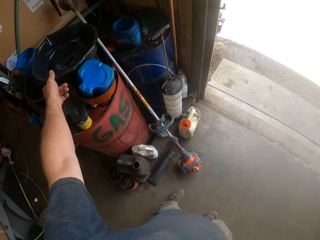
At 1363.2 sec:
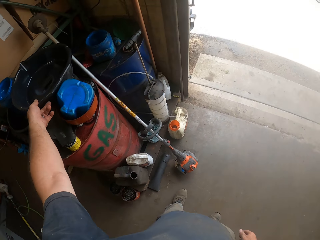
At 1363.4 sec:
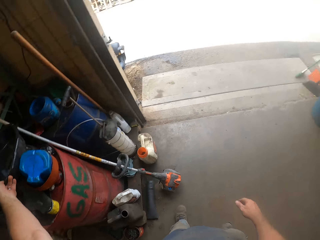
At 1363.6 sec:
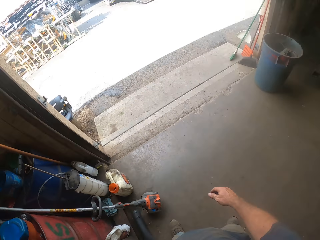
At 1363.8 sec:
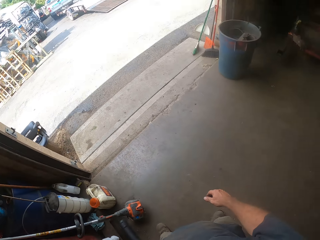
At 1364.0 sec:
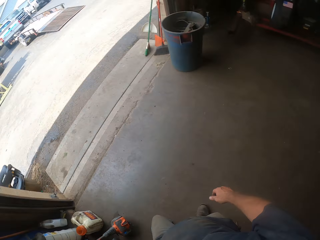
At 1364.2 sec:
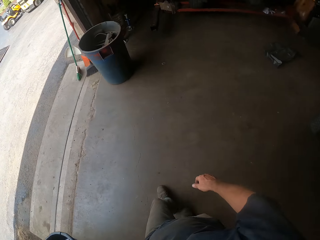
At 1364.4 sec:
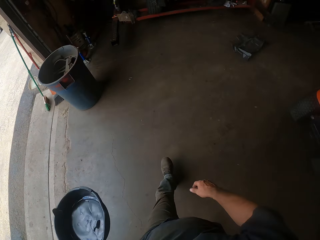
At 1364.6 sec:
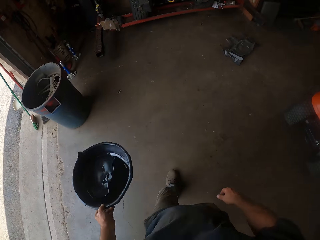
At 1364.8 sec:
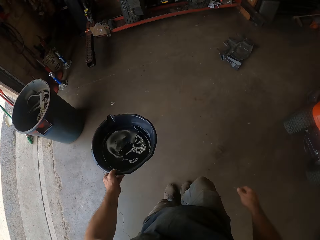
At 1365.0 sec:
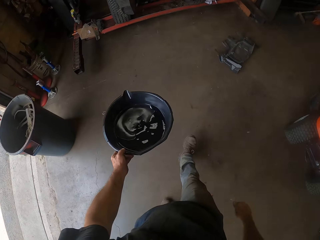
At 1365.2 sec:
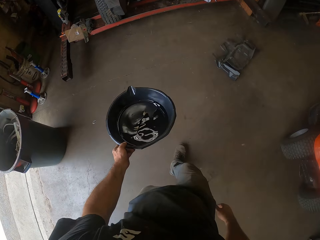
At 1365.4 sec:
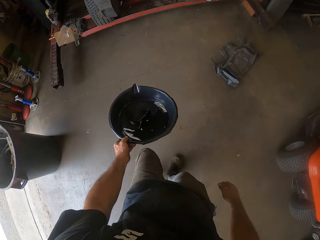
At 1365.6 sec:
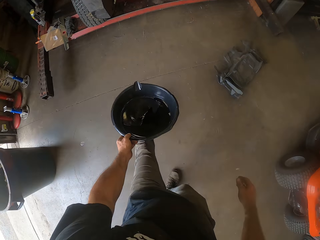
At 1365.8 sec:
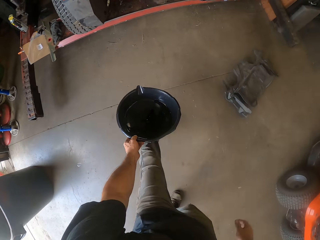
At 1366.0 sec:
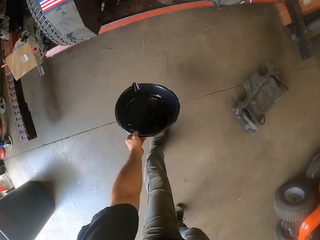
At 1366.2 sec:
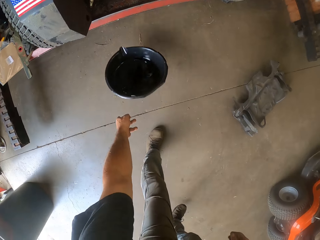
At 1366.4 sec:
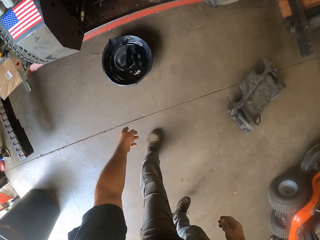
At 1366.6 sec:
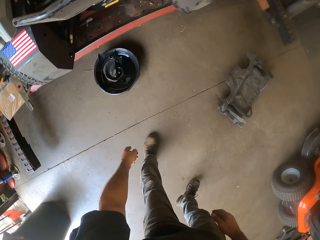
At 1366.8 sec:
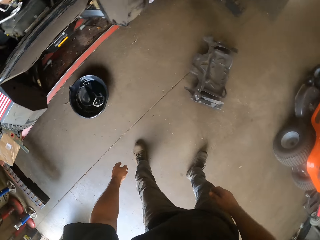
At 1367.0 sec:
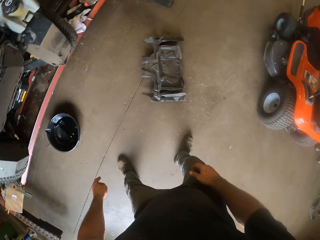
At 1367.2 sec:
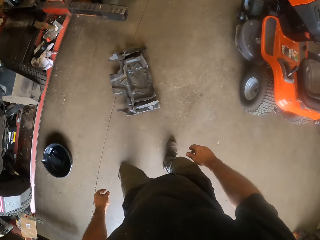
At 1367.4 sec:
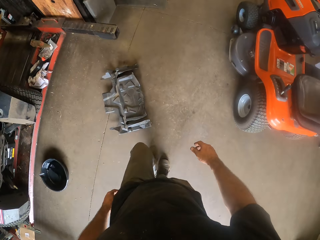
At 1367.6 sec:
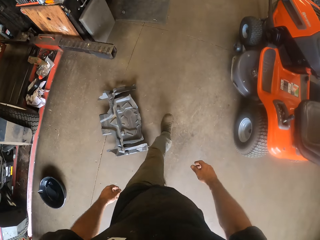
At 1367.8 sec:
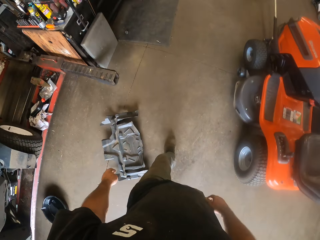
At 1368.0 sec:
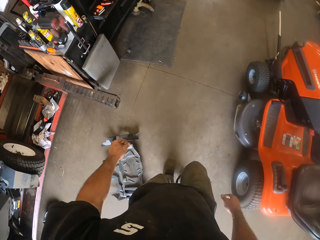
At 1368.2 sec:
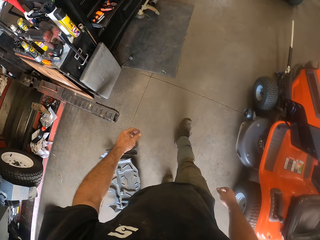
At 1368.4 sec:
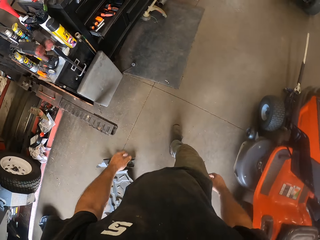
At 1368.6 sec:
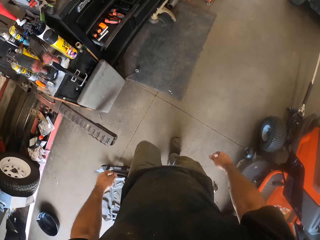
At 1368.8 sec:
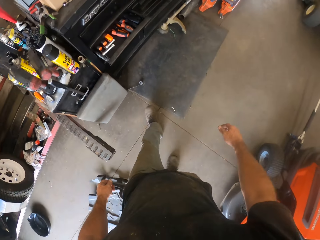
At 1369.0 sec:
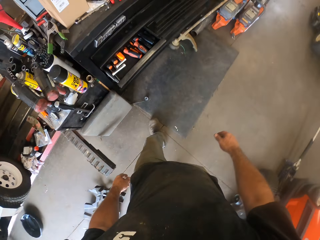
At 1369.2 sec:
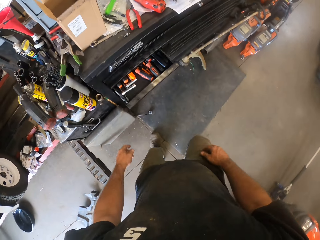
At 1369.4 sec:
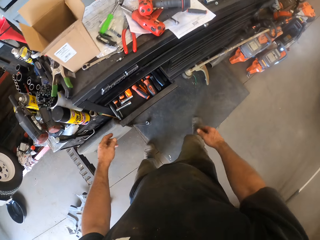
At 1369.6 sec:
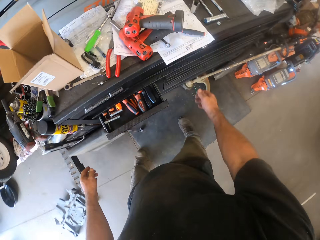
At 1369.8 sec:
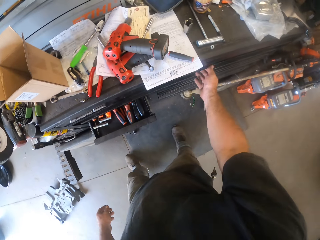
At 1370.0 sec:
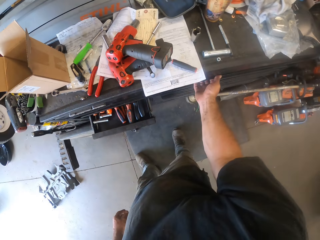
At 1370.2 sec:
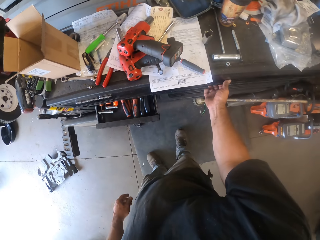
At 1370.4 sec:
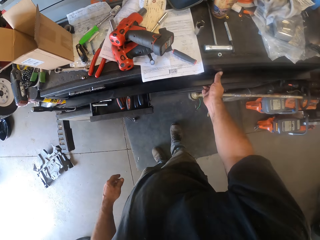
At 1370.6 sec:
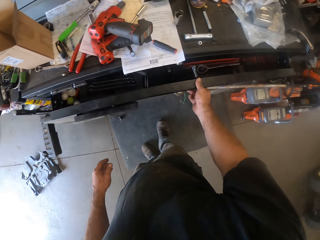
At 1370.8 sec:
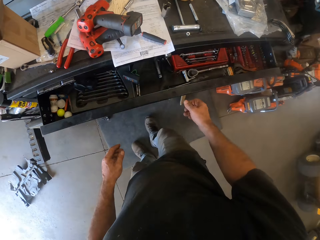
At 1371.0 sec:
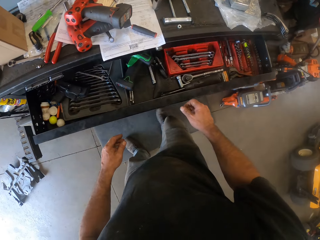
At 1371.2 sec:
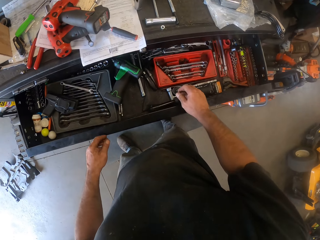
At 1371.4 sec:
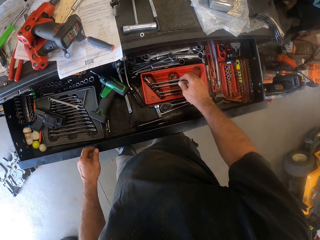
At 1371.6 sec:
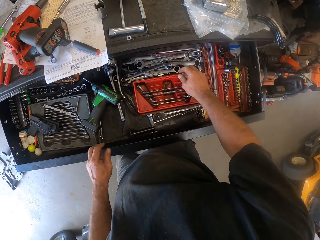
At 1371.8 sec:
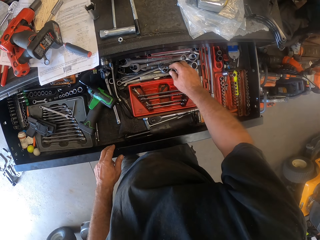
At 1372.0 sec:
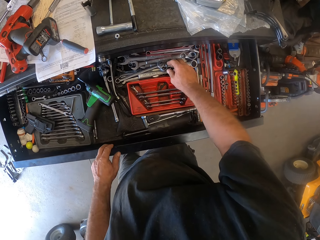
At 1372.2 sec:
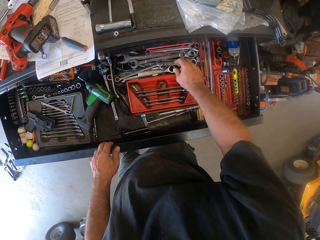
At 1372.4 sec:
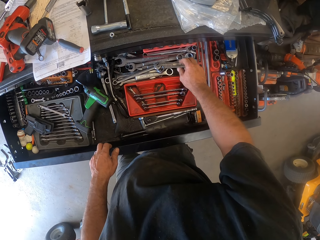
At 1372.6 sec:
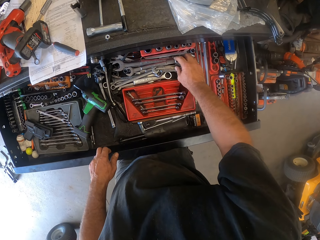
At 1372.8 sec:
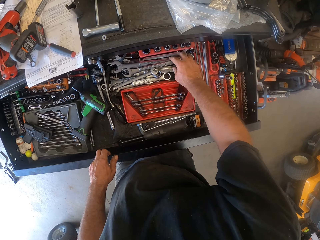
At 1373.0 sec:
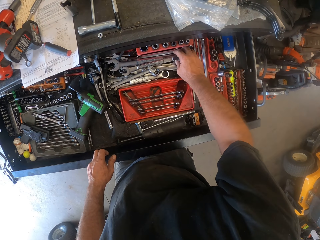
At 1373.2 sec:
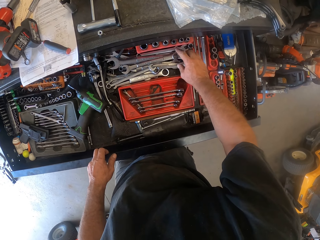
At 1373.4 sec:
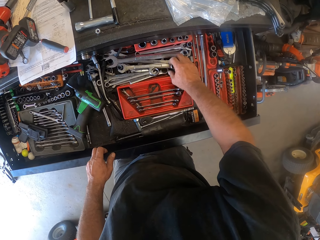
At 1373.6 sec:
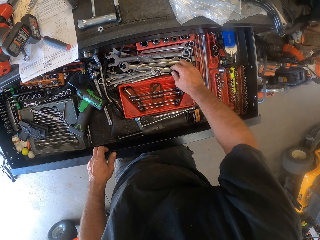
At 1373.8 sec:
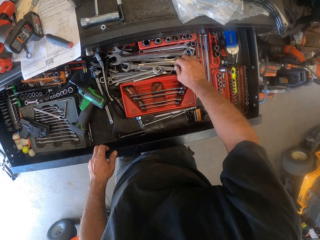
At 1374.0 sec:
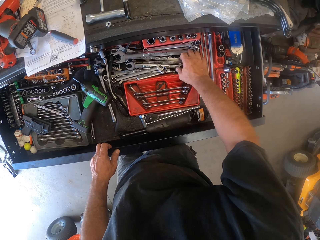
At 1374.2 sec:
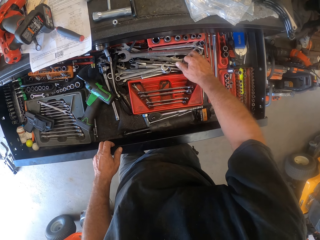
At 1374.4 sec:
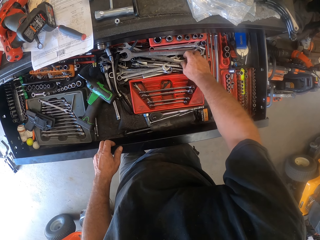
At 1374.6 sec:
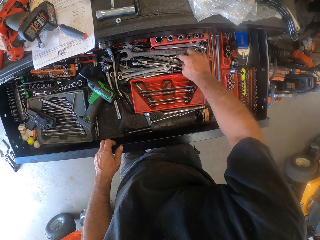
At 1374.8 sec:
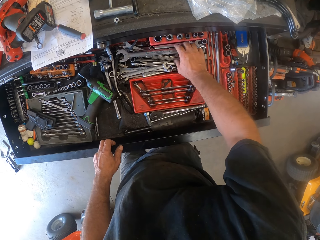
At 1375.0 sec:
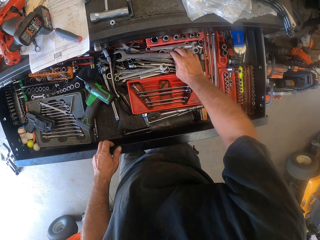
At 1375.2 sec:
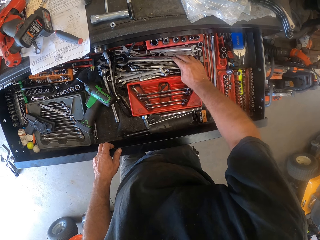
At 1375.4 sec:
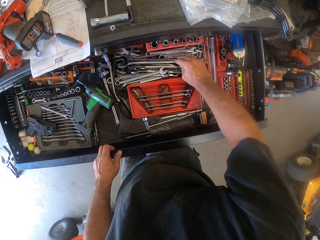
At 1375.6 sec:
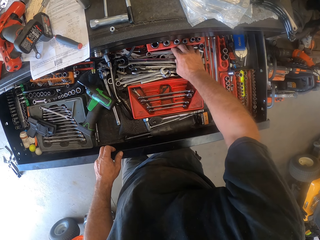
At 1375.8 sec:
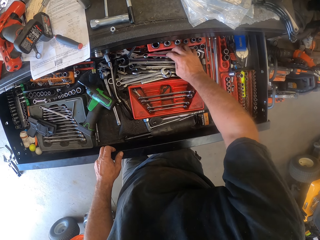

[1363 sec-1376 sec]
The camera wearer picks a black bowl off the cylinder's top with his left hand. He walks toward the lawn mower in the room. He drops the bowl in his left hand on the ground. He walks to the right toward a drawer. He pulls out the drawer with his right hand. He searches in the drawer.

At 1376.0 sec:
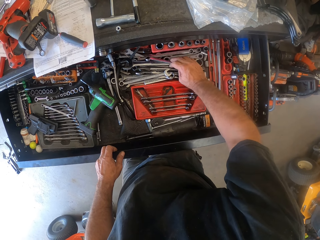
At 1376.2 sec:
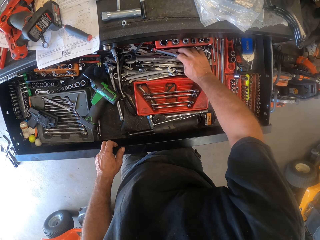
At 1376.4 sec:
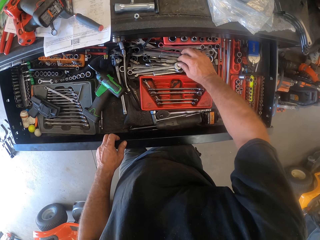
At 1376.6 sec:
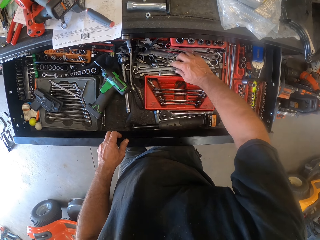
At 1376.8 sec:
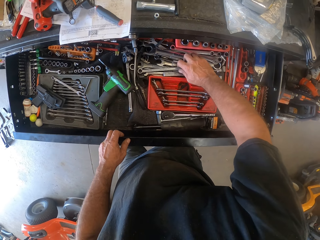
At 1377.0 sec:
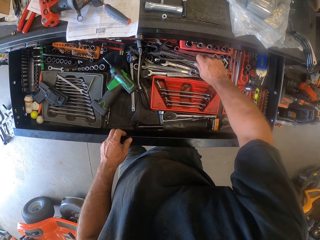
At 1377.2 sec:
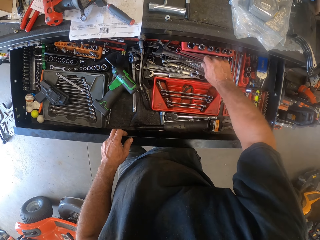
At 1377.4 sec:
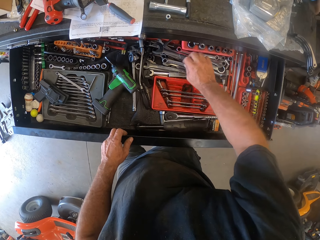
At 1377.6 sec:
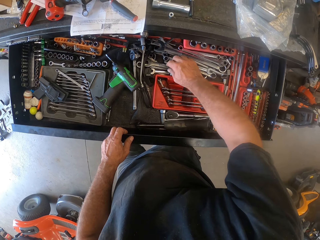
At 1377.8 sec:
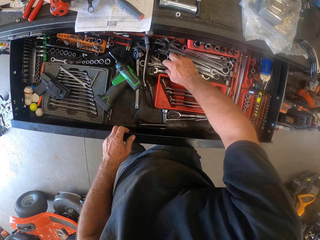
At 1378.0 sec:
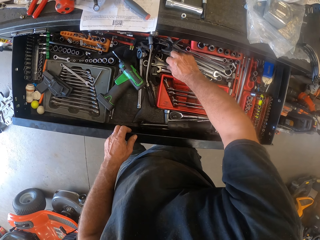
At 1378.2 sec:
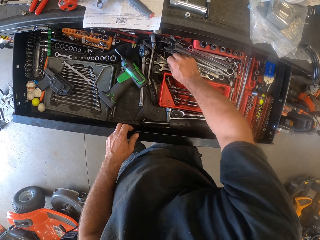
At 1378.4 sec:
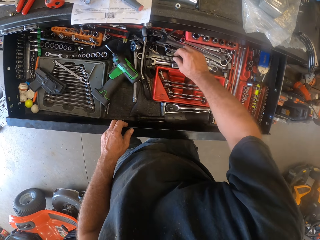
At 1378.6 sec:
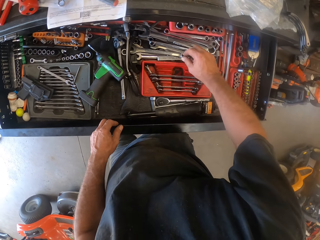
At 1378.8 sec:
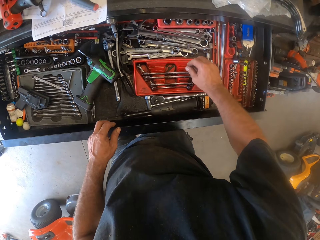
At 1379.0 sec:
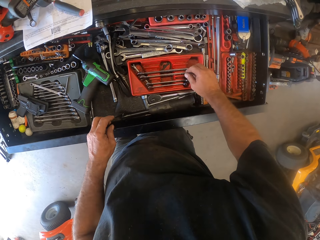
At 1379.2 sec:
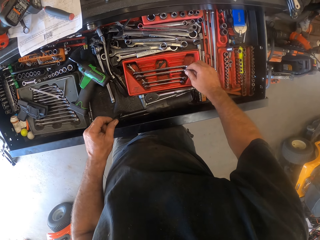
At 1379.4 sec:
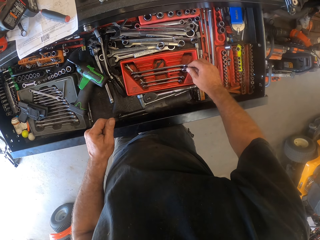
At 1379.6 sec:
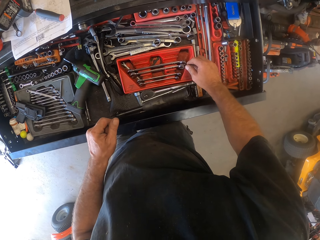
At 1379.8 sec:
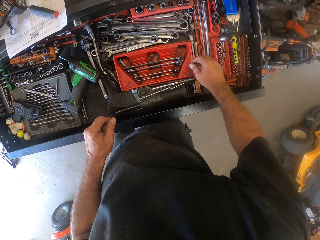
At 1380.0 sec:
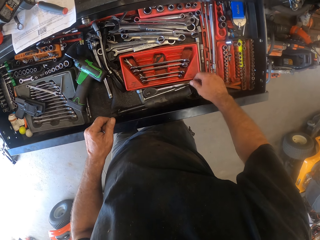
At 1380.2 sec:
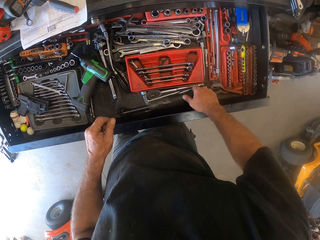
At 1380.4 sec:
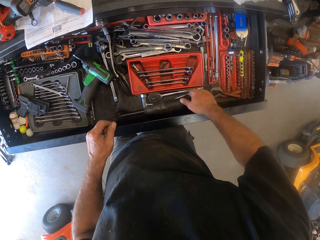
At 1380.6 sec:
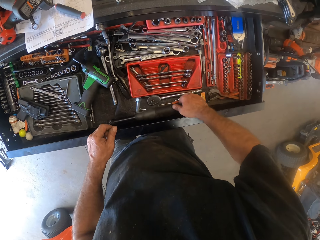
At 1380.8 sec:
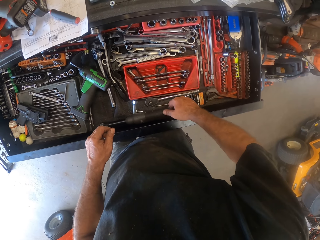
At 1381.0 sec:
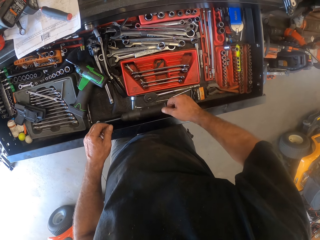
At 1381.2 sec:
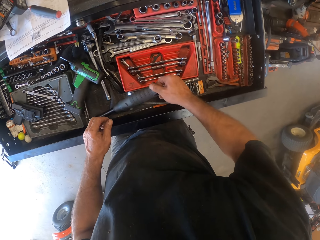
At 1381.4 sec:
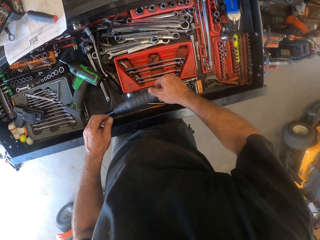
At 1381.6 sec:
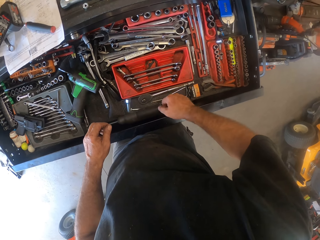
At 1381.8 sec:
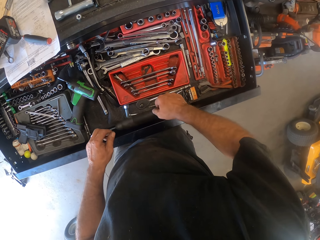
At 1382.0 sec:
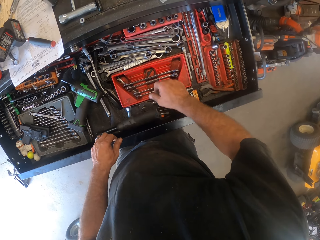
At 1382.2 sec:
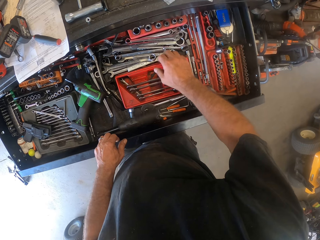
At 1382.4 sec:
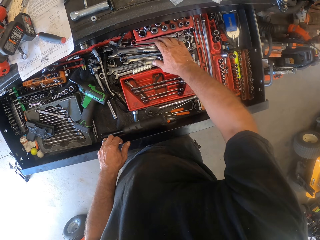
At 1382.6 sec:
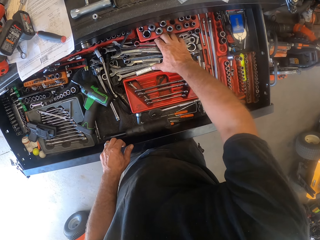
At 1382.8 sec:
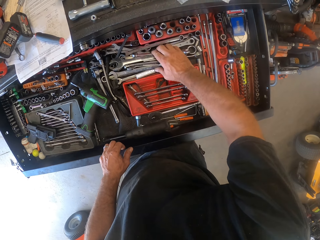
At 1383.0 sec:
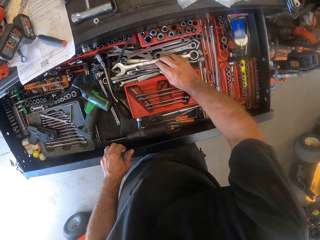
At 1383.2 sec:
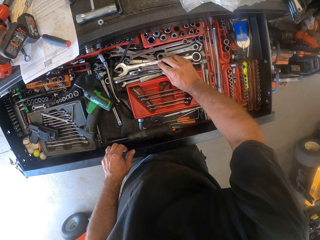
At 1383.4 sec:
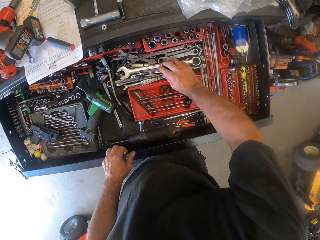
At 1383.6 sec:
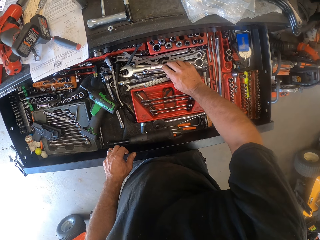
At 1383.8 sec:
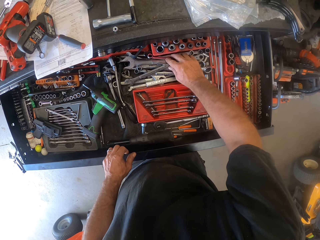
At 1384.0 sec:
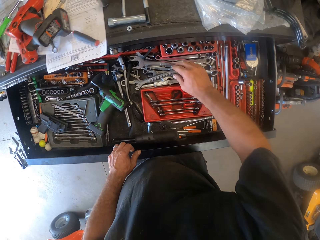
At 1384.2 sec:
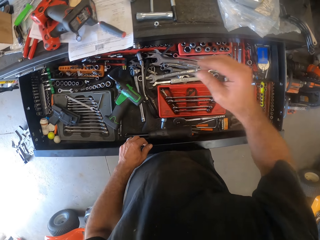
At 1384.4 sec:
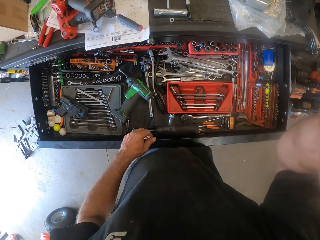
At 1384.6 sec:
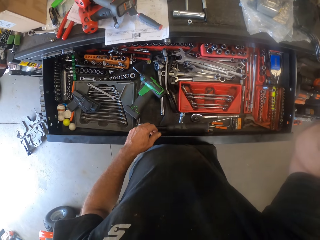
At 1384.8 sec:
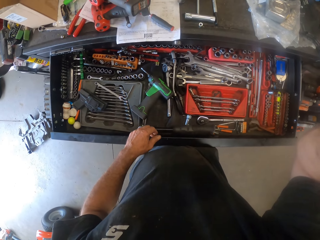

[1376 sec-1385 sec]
The camera wearer raises his right hand to his face.
